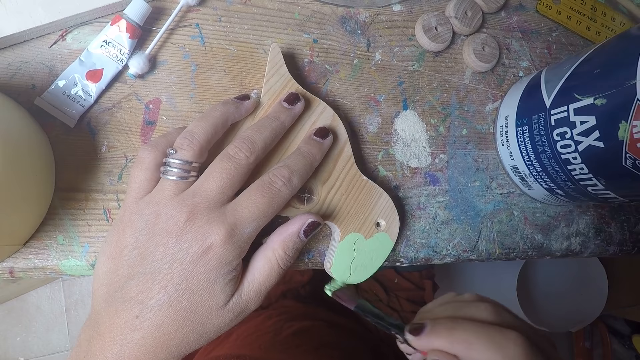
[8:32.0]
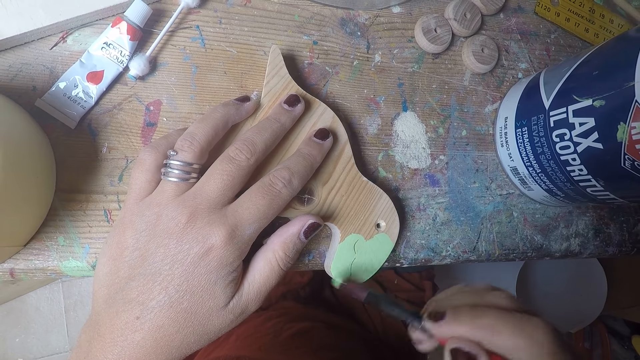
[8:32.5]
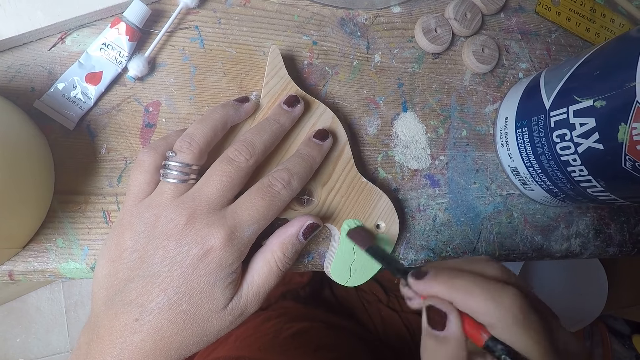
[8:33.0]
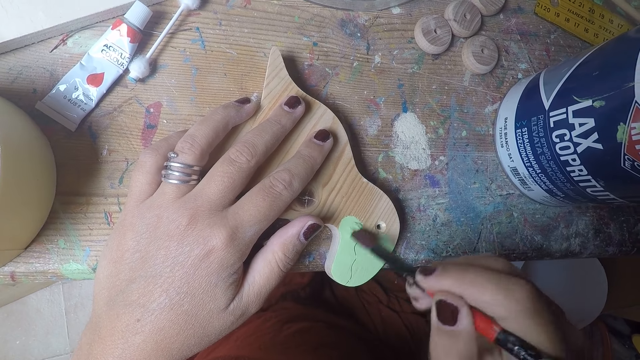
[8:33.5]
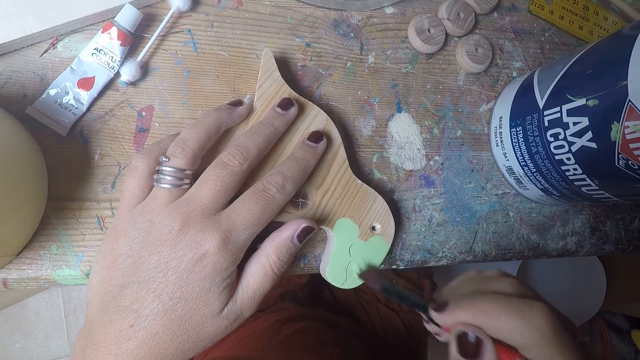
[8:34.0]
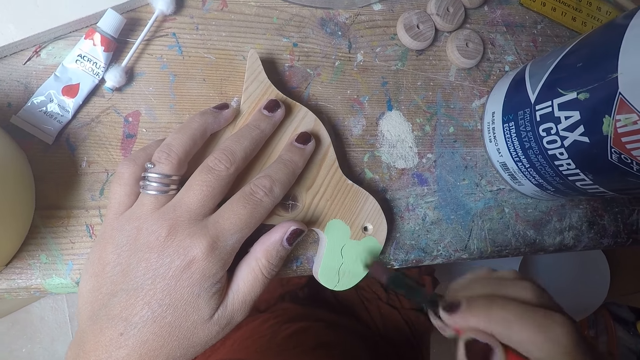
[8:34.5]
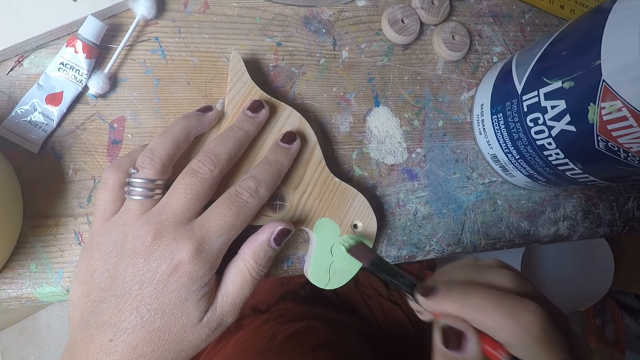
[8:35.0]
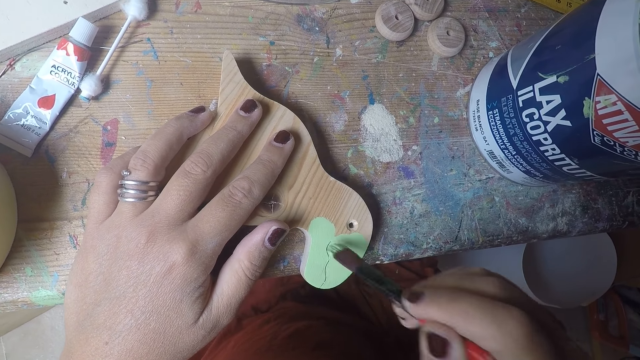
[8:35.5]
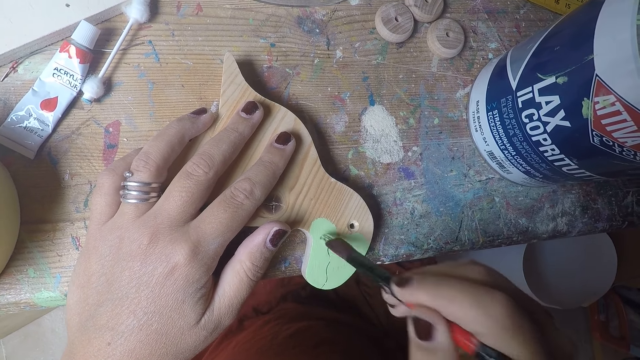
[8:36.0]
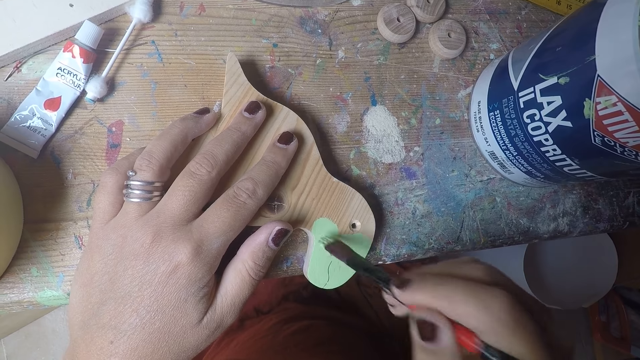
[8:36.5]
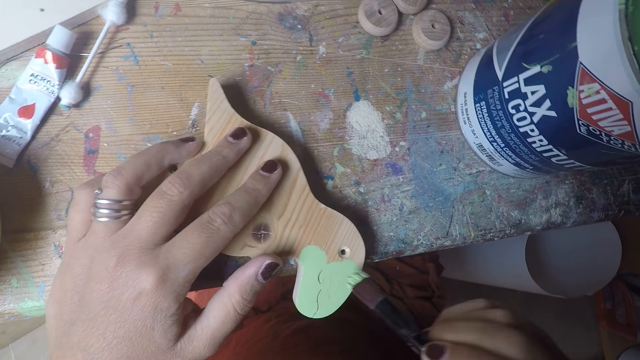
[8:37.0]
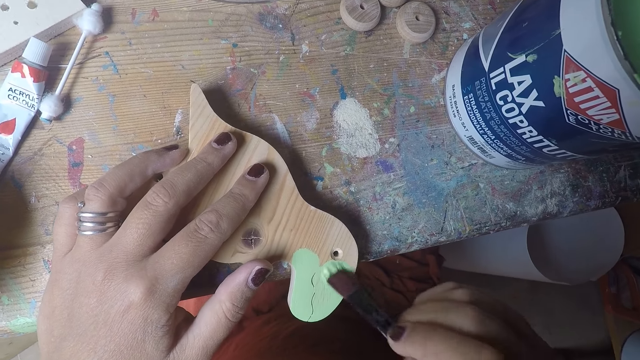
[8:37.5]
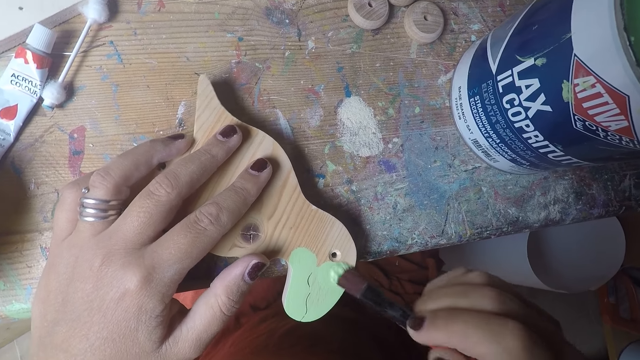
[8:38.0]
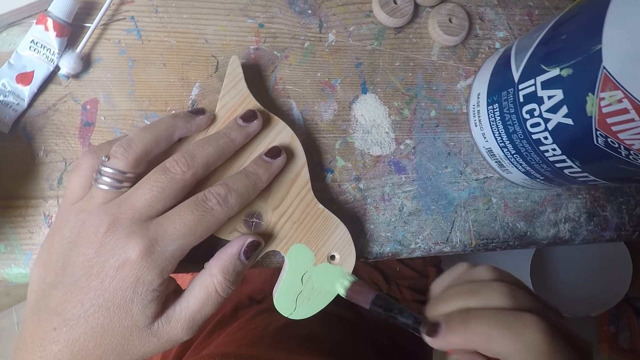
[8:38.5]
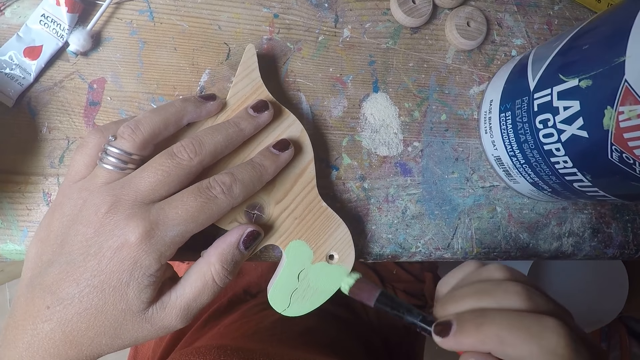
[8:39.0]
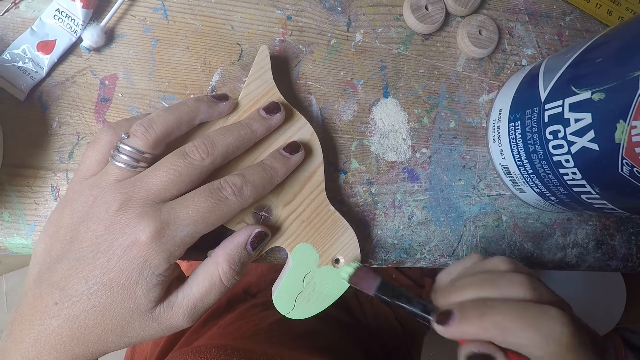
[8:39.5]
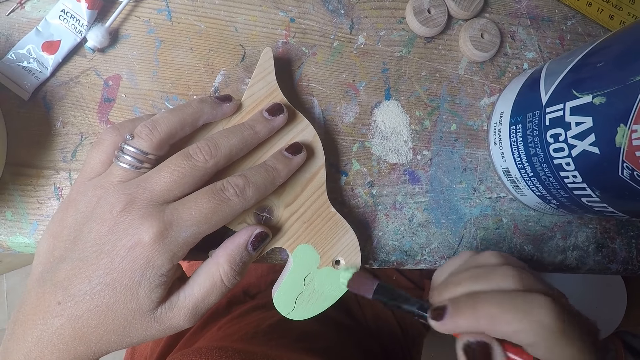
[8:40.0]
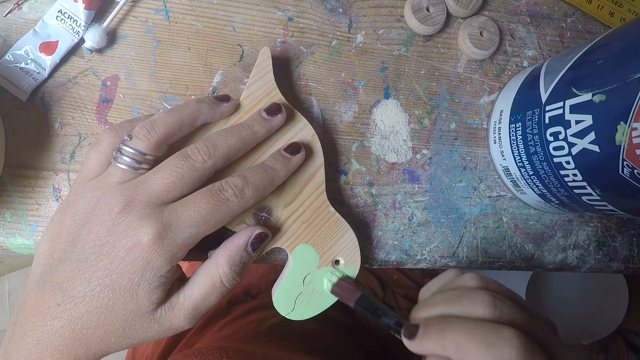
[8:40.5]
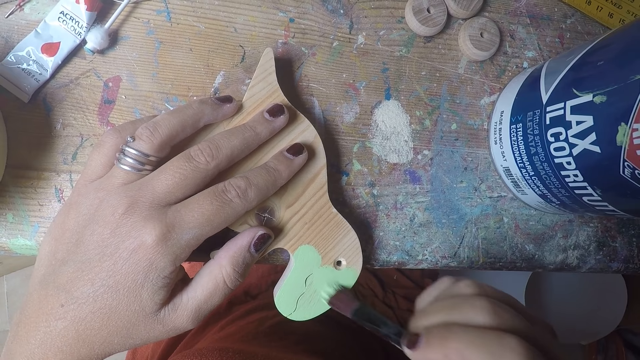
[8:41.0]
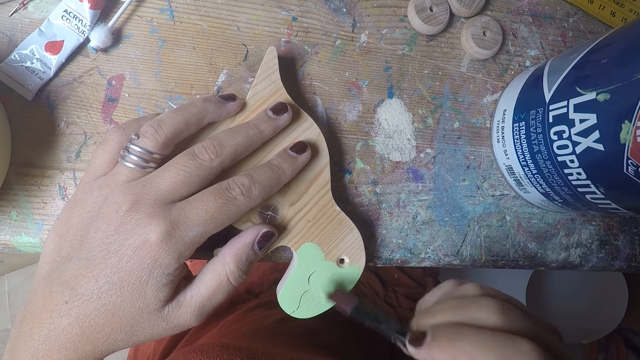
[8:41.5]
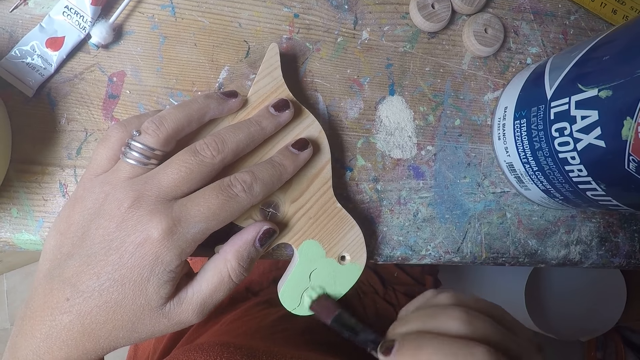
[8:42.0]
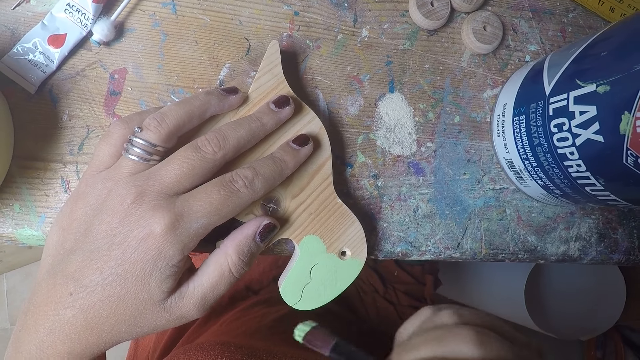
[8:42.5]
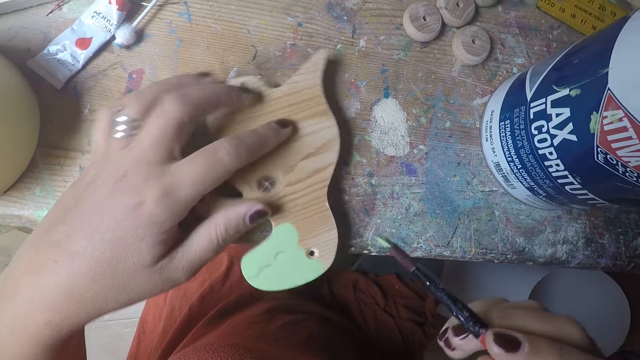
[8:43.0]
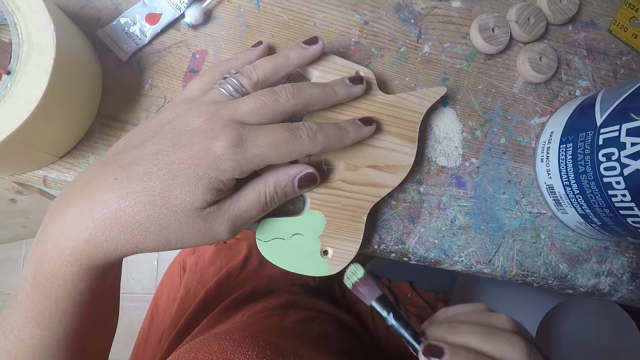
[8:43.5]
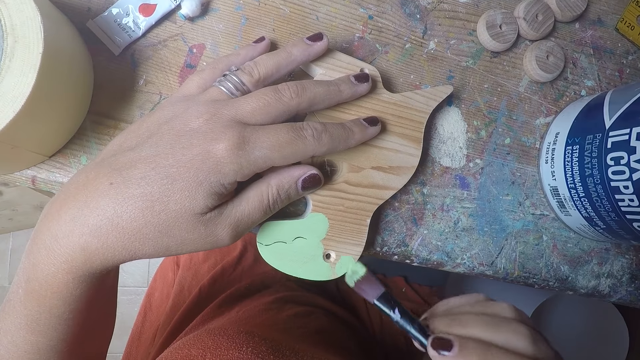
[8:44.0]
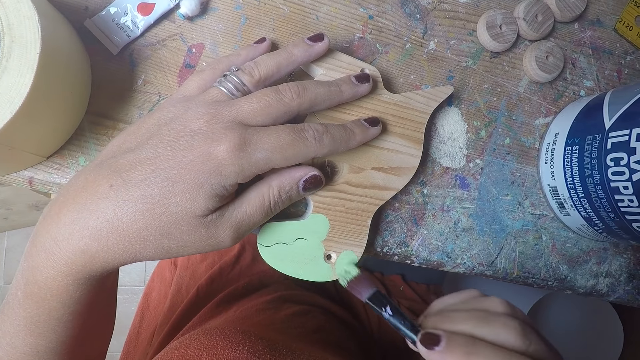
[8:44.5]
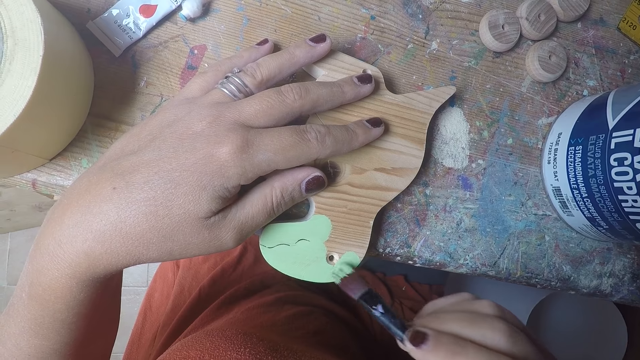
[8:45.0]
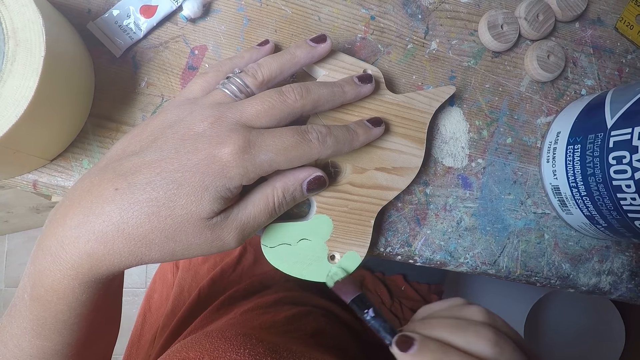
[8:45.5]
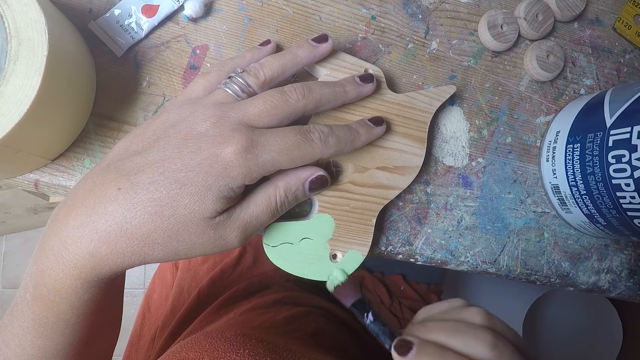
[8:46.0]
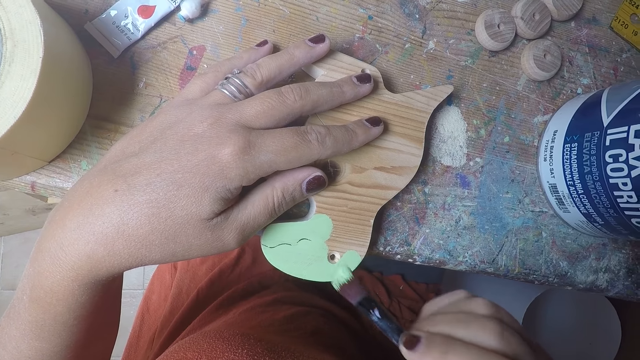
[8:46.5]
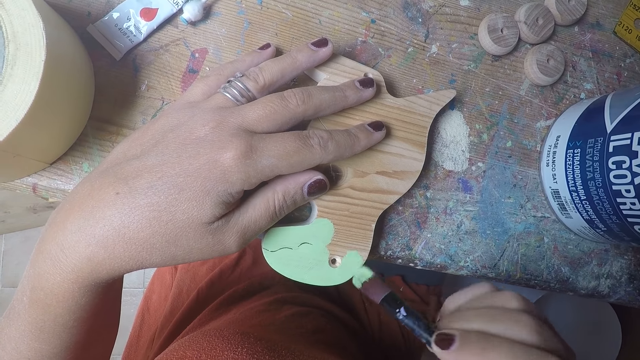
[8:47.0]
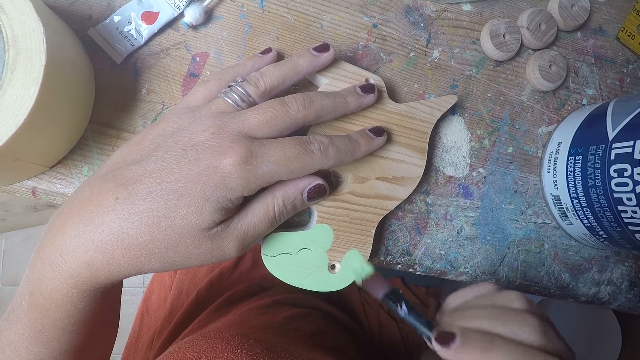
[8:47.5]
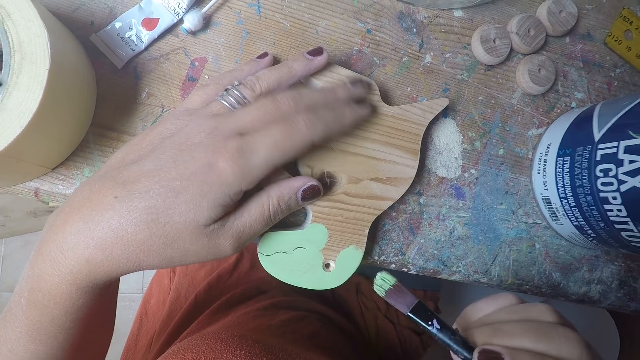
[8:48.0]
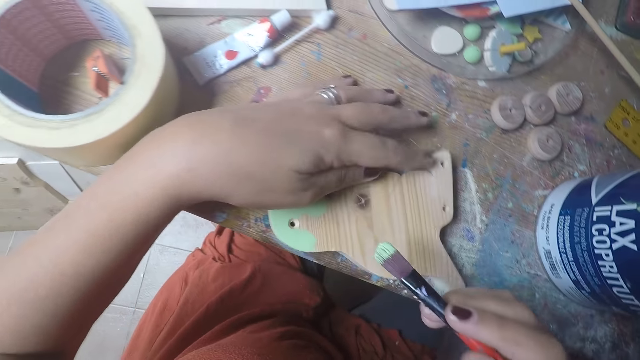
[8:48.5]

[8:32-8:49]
The camera wearer moves the wood piece. They paint the wood piece.

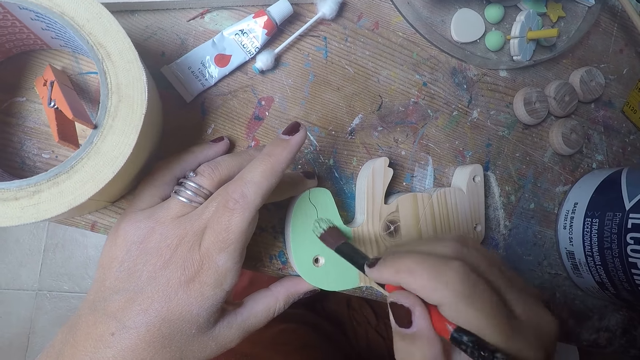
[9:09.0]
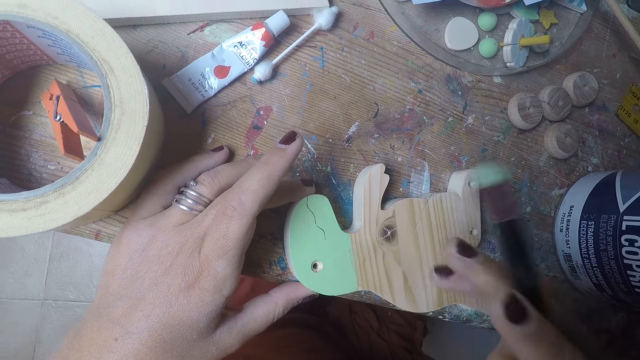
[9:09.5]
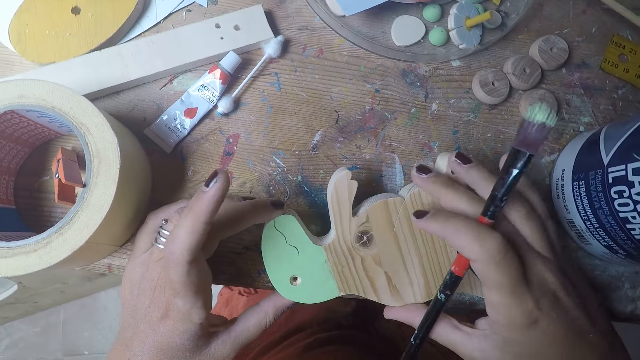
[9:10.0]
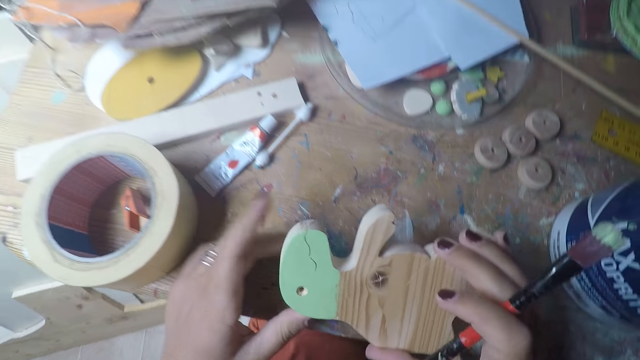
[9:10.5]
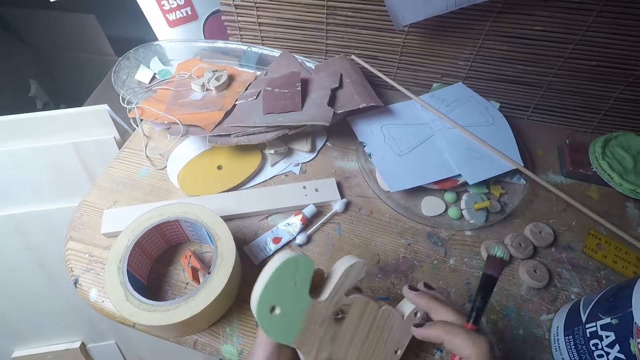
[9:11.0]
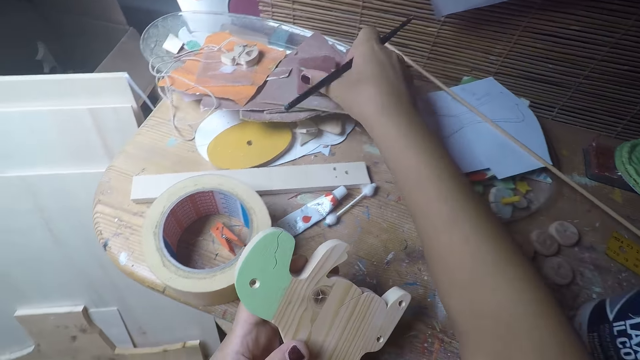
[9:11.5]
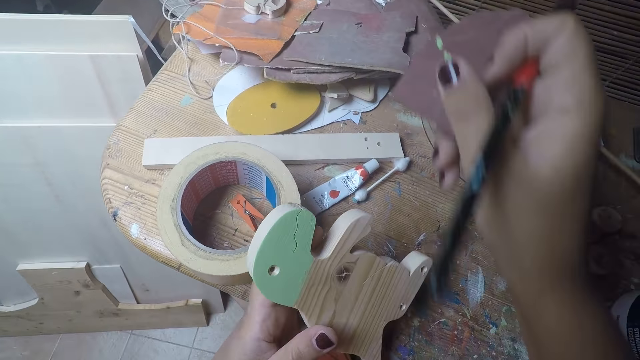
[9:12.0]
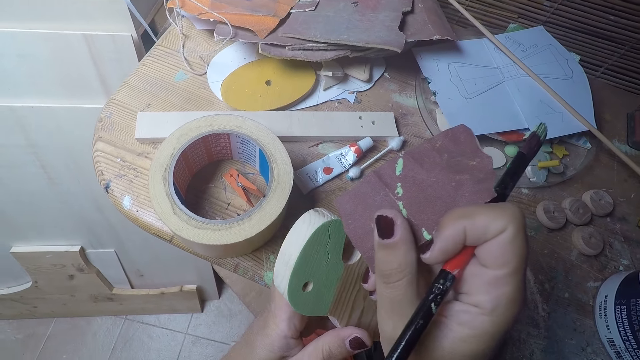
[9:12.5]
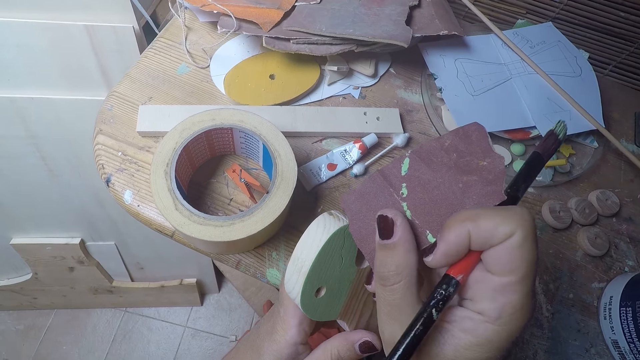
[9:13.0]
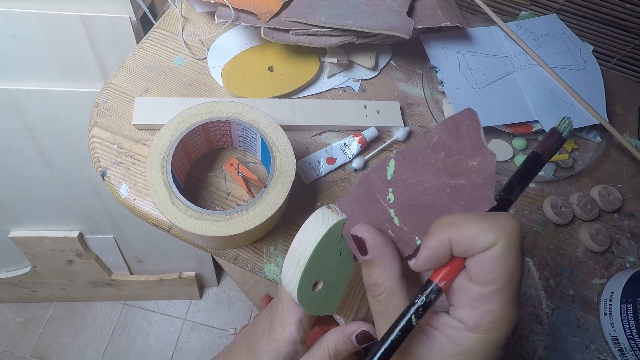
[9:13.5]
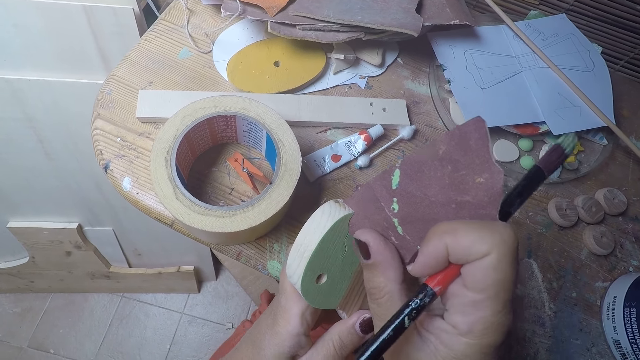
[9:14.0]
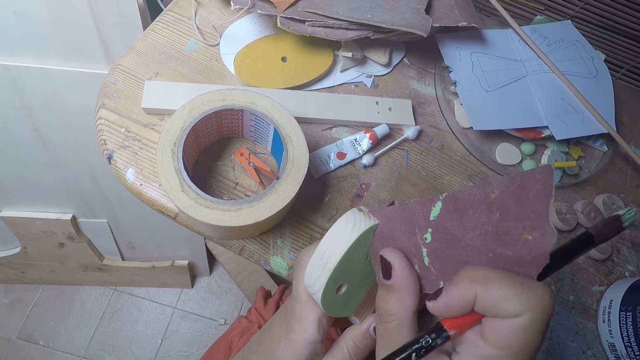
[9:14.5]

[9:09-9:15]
The camera wearer picks up the wooden model from the table with his two hands. He looks at the wood piece. He passes the wooden model from his right hand to his left hand. He picks up a sandpaper from the table with his right hand. He cleans the edge of the wood with the sandpaper in his right hand.
